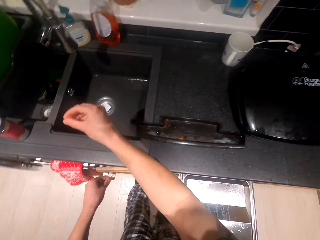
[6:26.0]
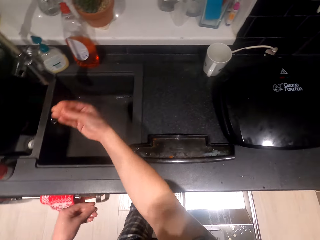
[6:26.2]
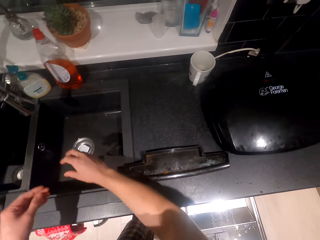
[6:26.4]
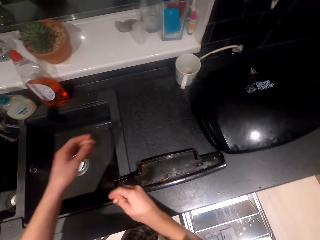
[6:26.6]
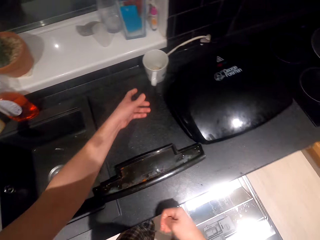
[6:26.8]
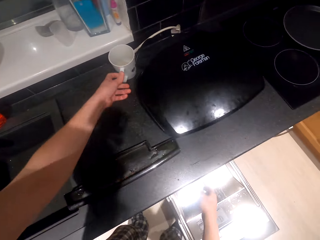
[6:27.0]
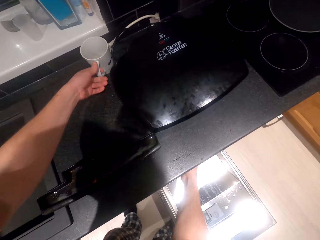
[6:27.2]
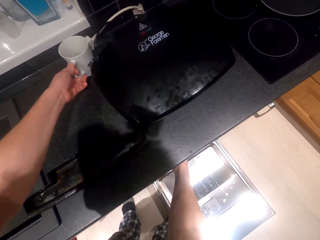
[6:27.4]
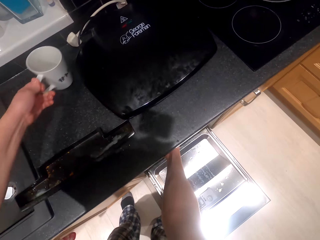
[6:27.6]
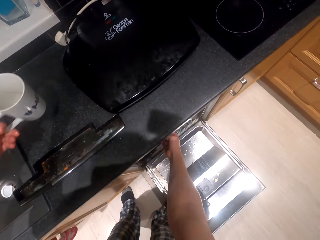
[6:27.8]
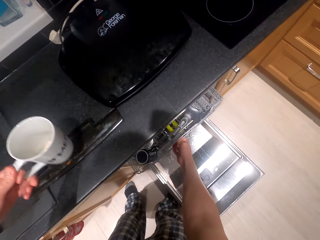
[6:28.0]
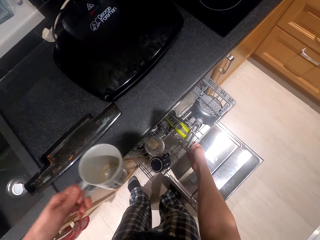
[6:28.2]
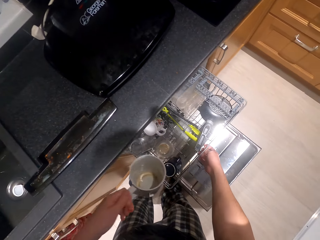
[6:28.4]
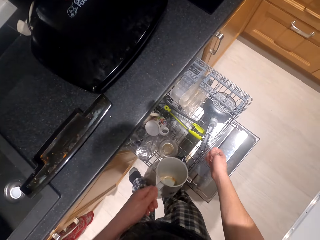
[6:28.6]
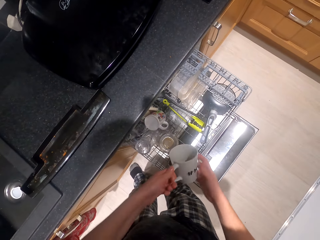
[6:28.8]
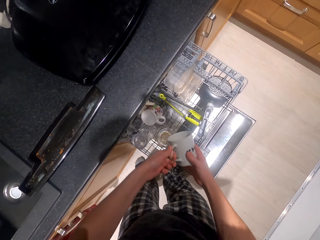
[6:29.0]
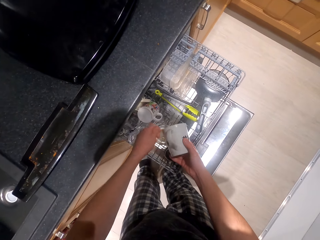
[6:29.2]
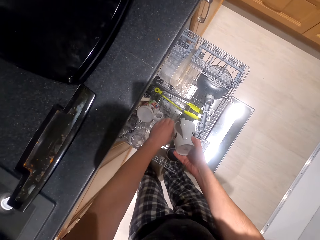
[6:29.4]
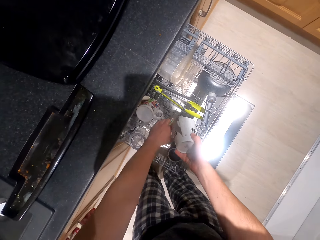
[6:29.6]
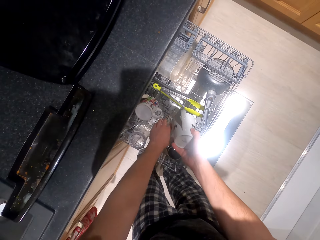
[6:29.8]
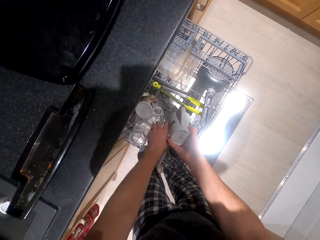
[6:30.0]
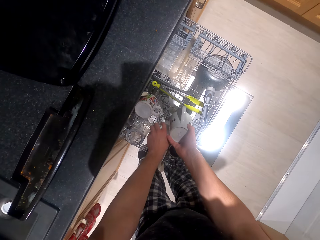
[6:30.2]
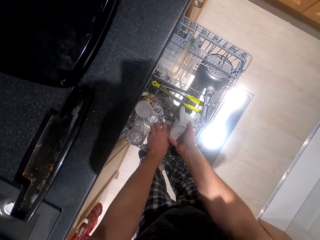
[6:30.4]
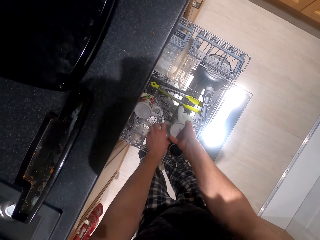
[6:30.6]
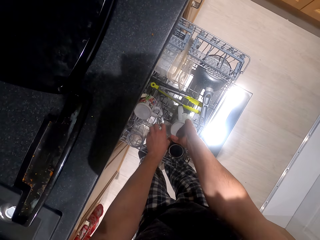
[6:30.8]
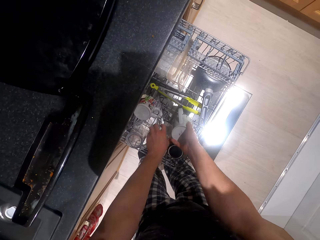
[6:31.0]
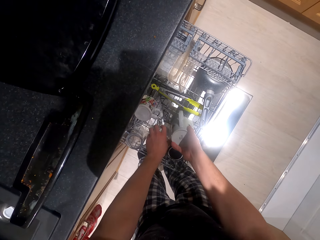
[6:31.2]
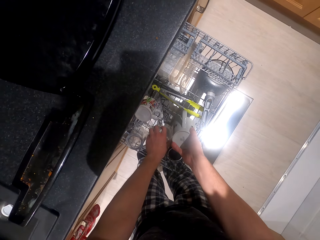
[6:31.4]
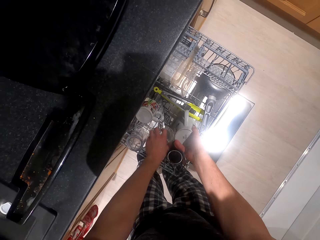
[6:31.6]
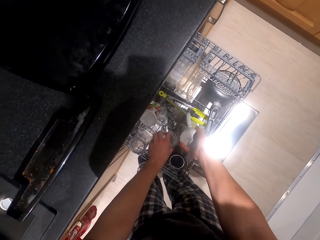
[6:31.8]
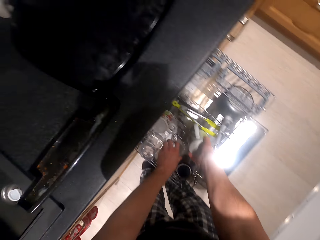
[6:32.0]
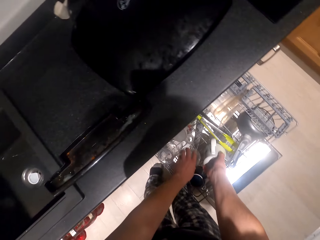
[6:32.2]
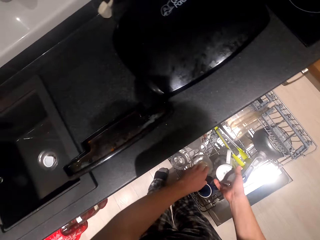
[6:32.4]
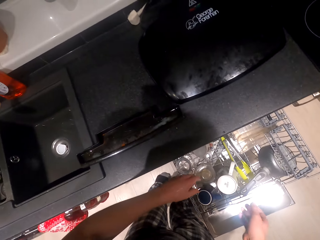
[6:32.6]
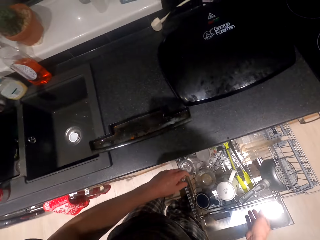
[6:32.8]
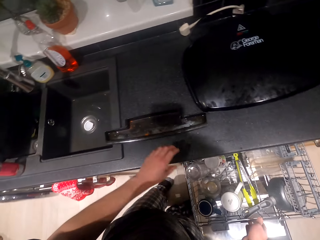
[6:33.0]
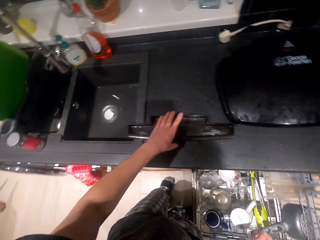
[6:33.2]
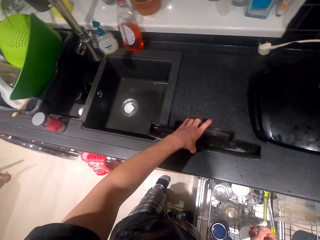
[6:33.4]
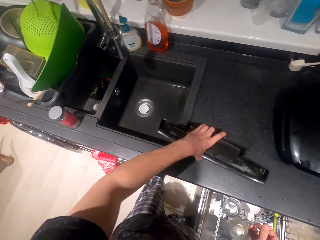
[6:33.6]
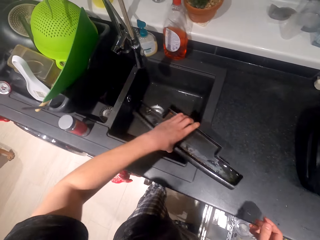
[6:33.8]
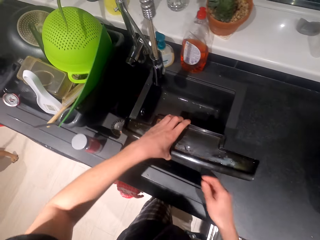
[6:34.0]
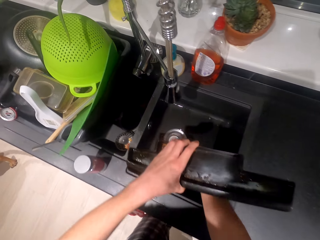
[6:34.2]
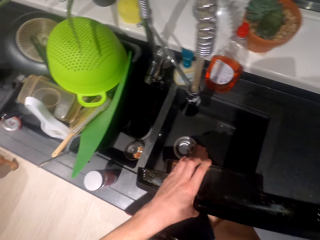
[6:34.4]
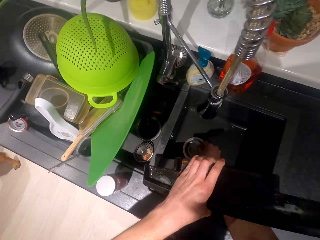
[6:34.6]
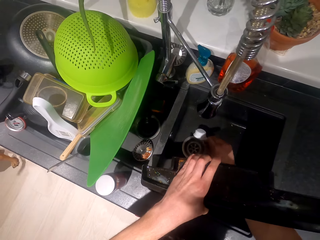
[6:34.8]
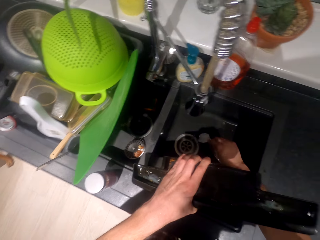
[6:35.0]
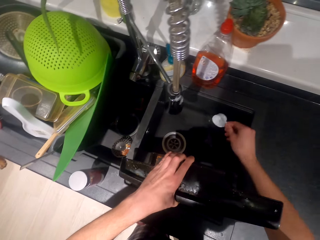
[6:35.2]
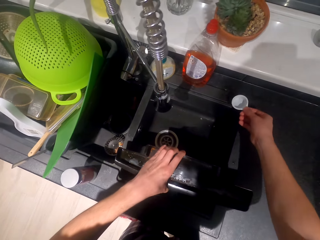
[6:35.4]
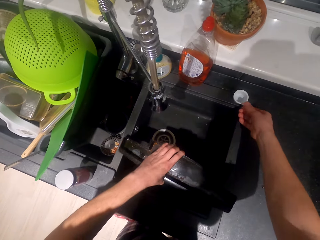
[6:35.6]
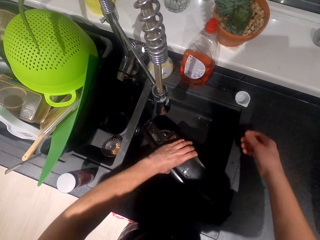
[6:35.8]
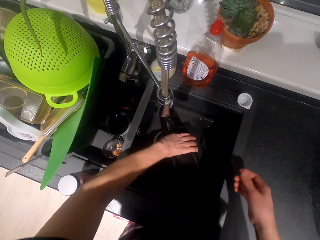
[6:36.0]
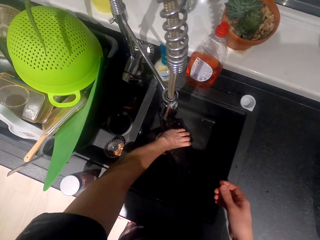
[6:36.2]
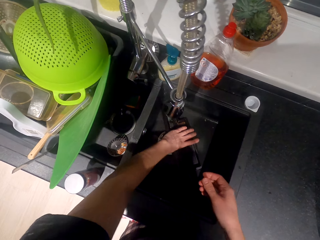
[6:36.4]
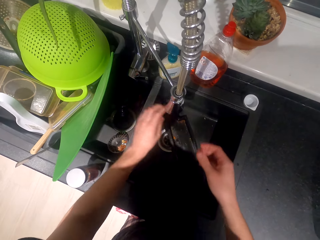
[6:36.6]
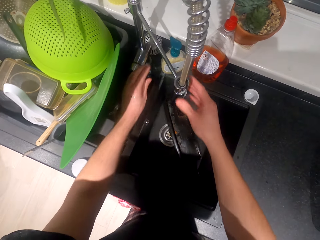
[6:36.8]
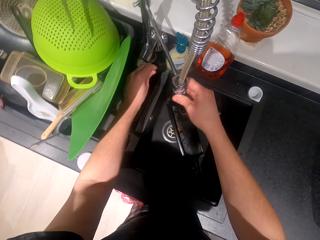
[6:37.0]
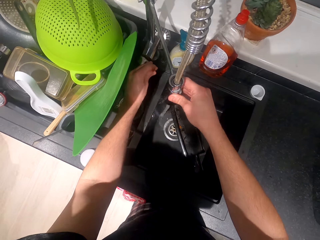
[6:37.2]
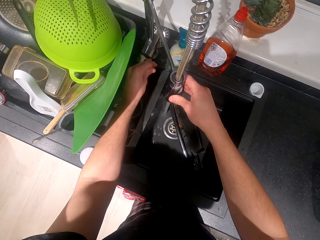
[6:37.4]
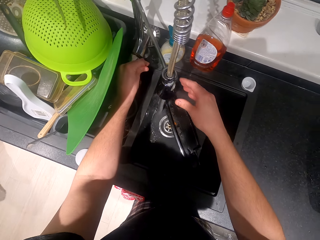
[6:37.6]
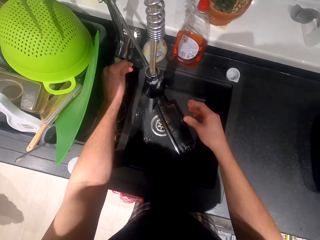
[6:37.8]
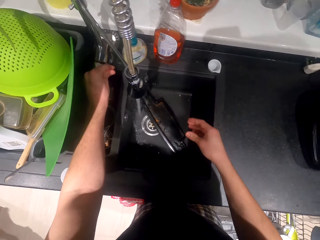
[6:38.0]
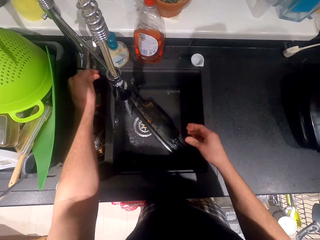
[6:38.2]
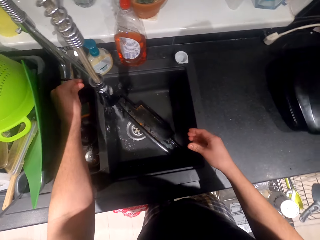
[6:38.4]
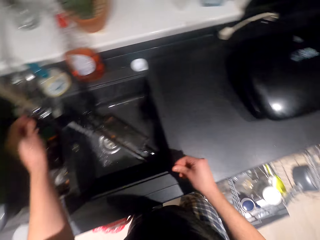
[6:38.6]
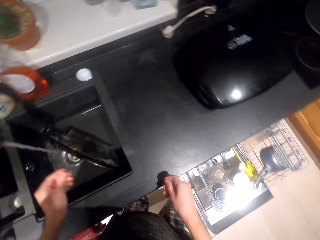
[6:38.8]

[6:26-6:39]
The camera wearer opens a drawer. They close the cabinet. They pick up a mug from the kitchen surface. They put the mug in the drawer. They pick up something from the kitchen surface. They hold the object. They hold the small container. They put the small container beside the sink. They put the object in the sink. They open the tap.

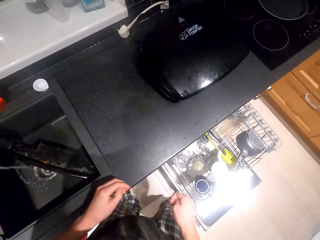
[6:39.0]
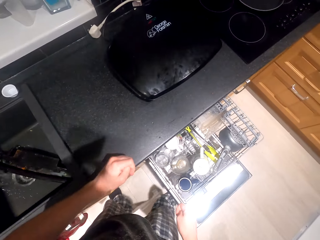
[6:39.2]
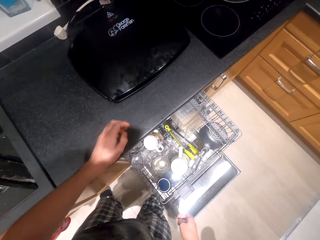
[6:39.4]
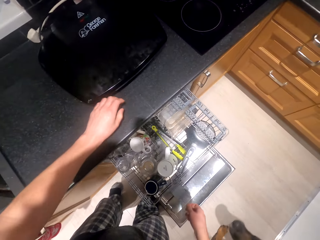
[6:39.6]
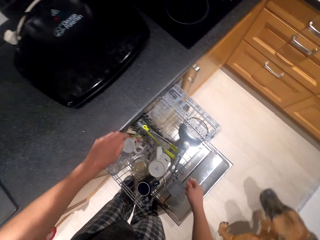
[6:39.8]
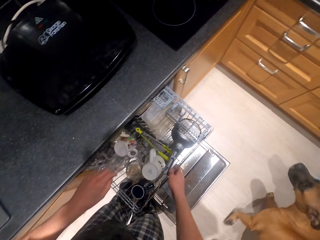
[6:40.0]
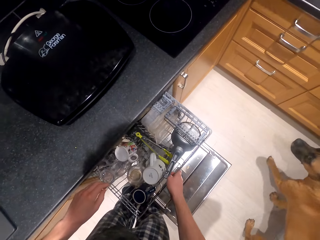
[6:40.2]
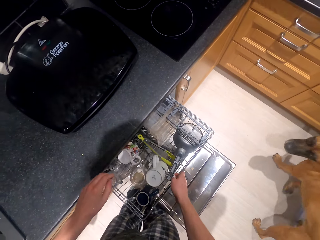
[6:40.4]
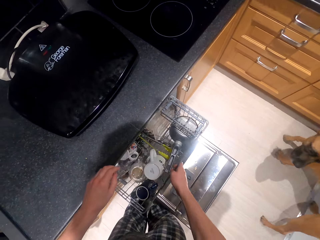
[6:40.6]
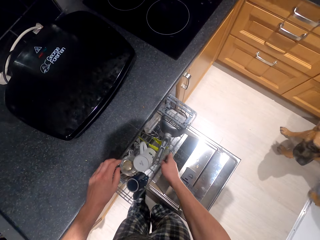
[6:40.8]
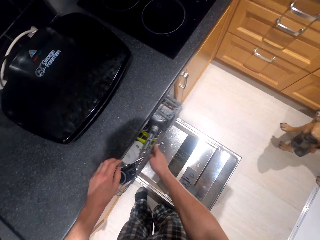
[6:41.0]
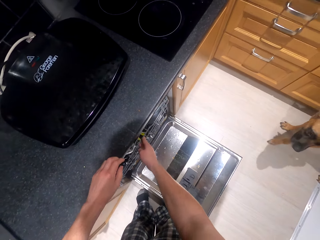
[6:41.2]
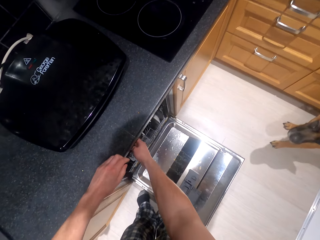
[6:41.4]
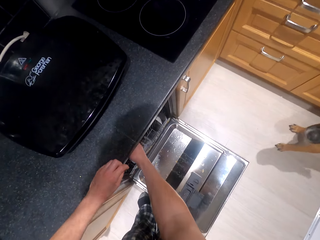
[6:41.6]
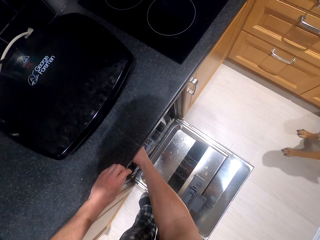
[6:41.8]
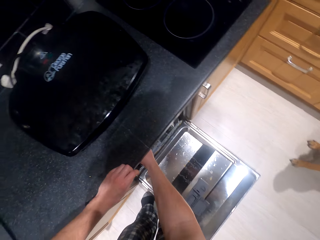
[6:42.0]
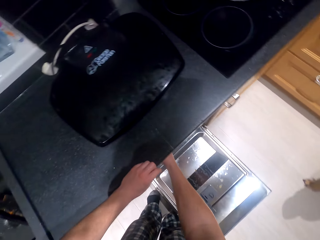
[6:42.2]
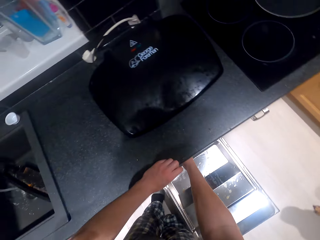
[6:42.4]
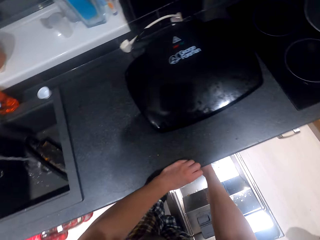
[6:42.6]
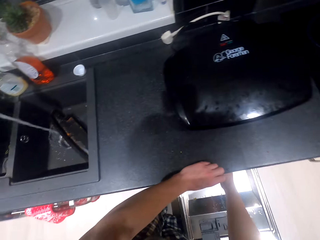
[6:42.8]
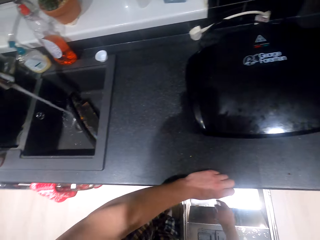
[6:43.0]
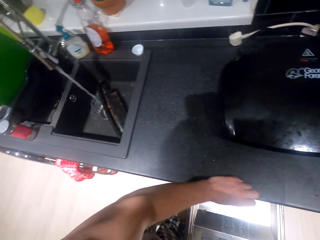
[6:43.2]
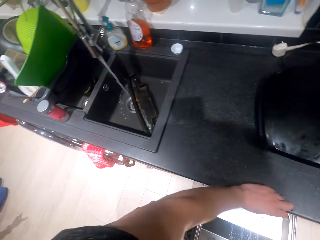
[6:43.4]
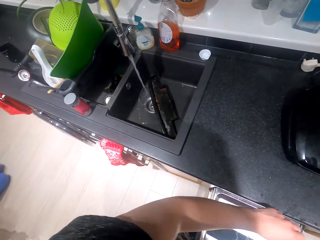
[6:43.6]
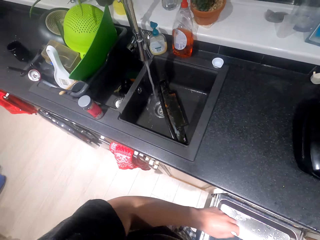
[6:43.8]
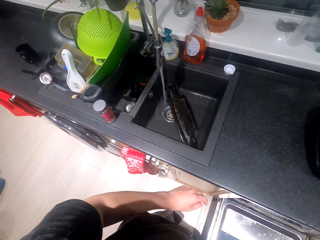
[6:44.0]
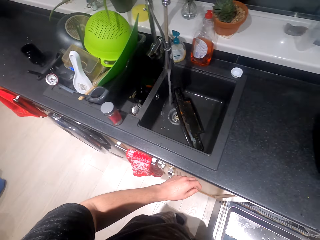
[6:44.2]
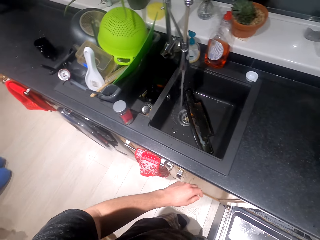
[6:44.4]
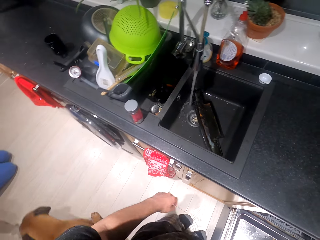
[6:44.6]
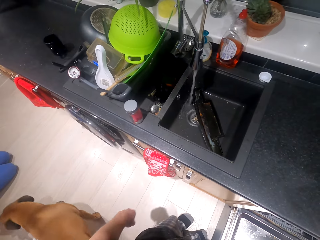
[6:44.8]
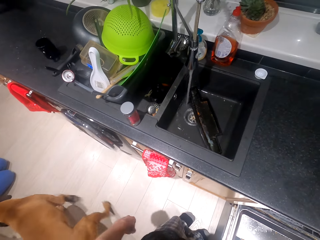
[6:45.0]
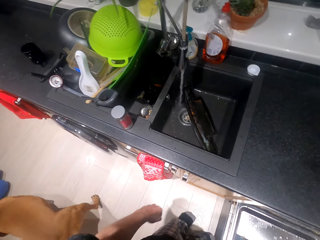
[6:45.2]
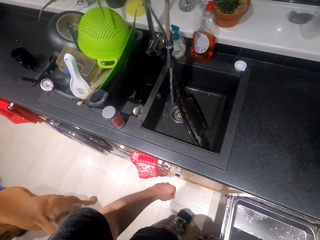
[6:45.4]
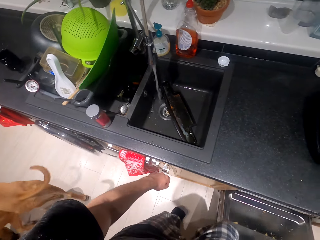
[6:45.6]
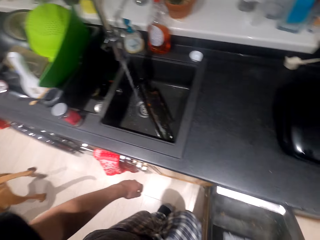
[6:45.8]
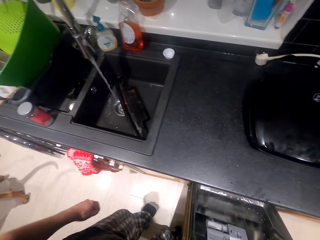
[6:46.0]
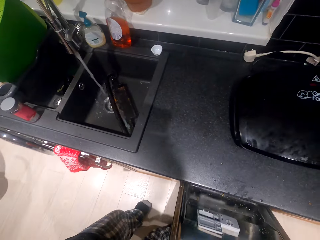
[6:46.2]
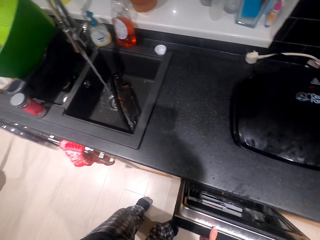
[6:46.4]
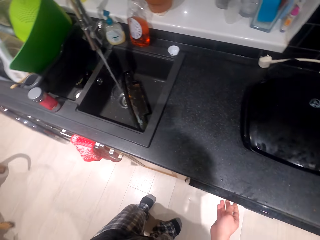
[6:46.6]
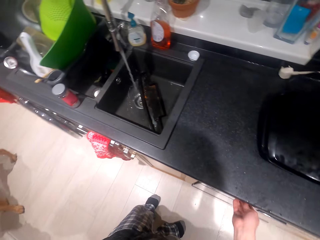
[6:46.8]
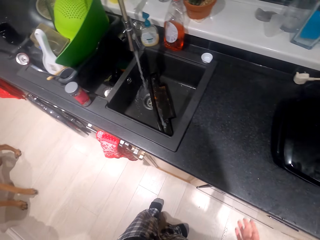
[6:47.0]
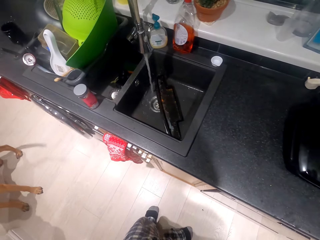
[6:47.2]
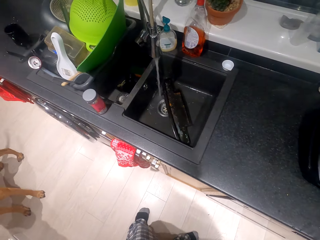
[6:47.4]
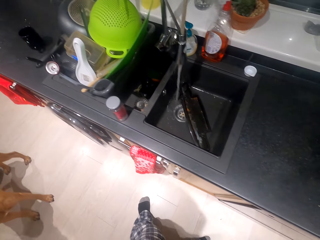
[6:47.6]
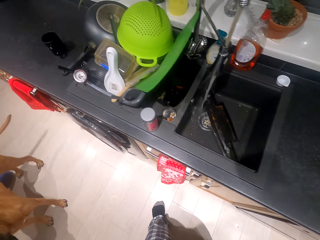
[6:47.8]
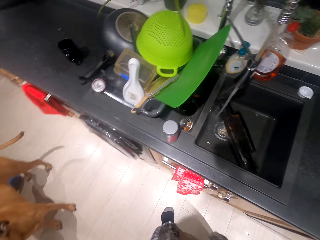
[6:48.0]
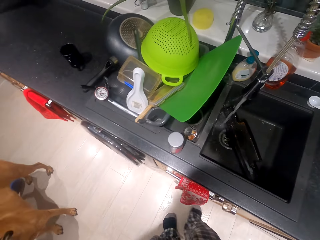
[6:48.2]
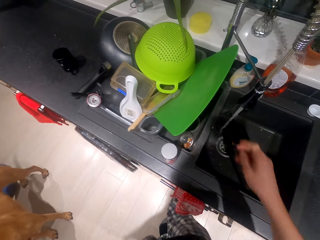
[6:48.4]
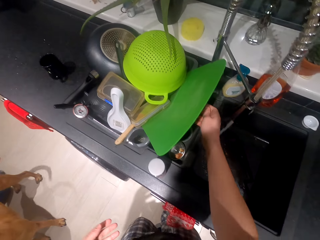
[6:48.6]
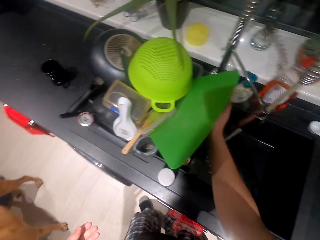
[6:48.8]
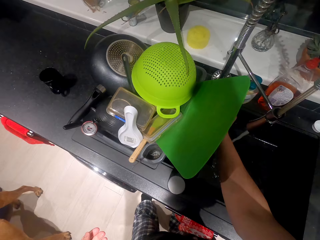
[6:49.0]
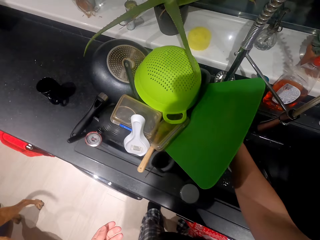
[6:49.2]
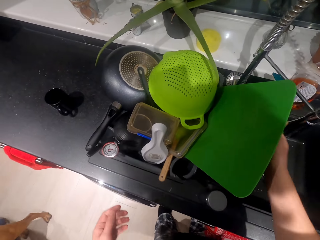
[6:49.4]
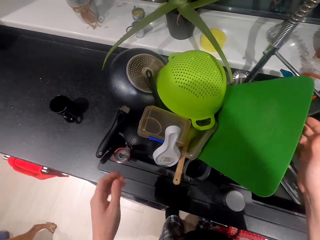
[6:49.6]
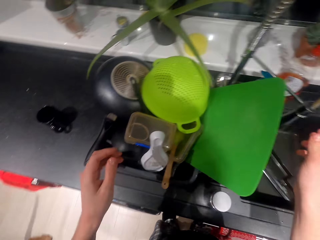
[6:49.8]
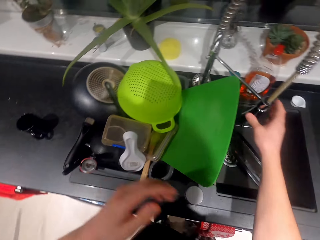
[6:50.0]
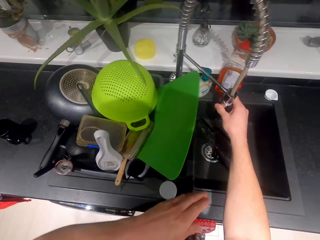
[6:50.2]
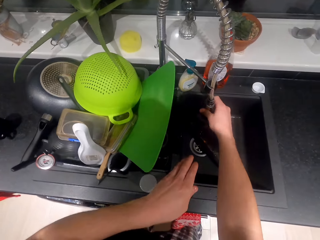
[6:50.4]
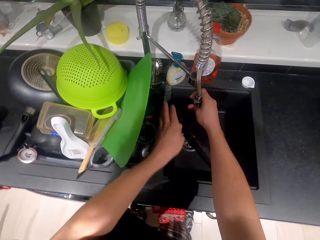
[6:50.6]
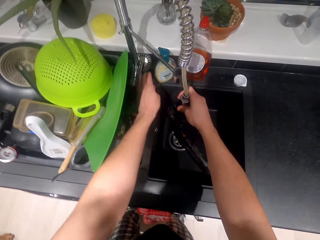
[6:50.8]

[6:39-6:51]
The camera wearer puts the hand on the counter top. They close the utensil holder. They look at the counter top. They close the utensil holder. They move around. They put the hand beside the sink.
